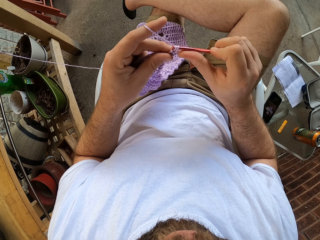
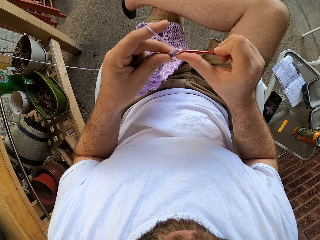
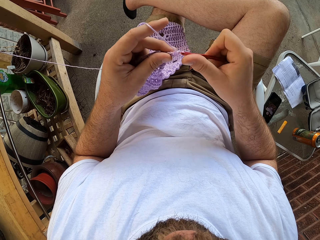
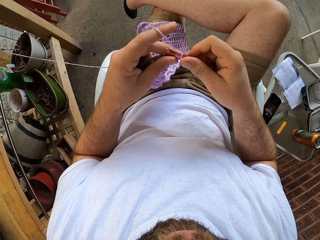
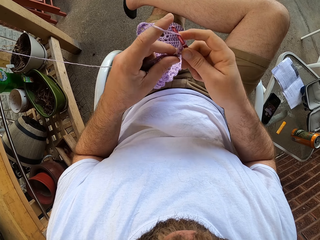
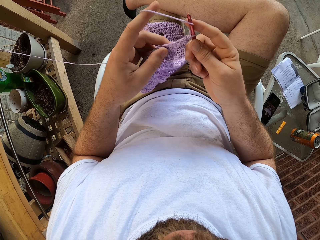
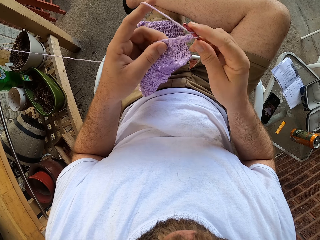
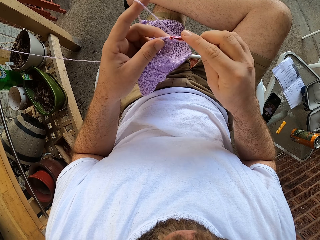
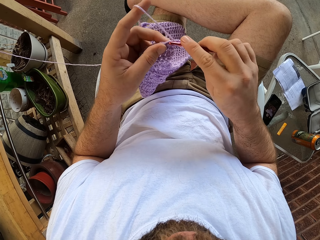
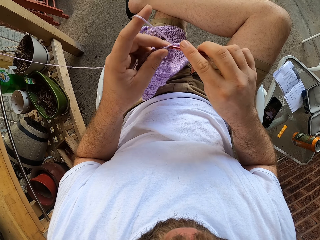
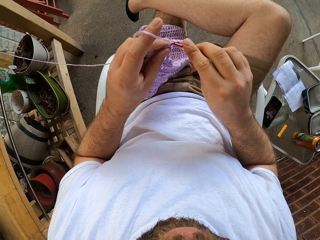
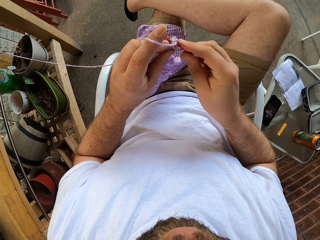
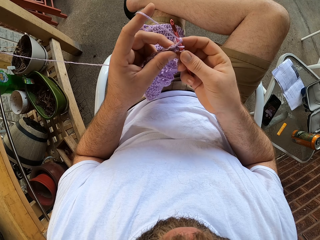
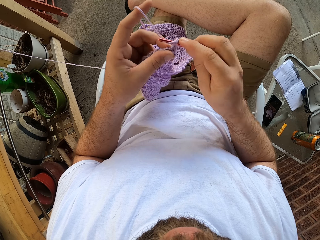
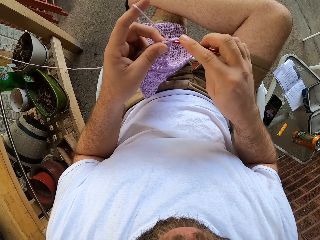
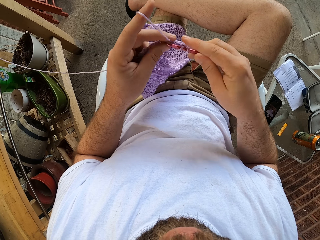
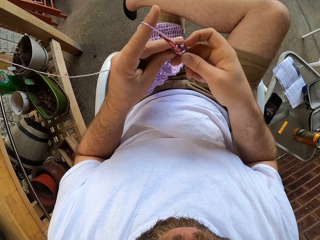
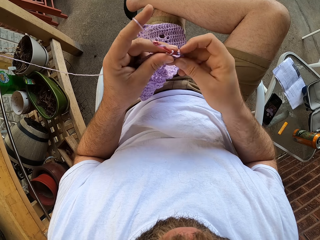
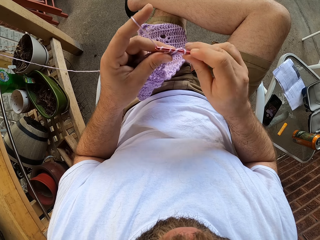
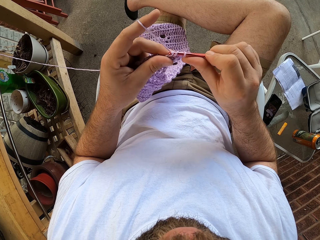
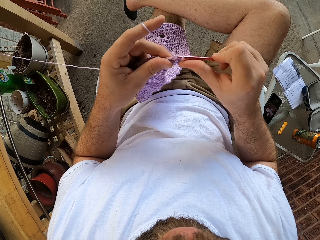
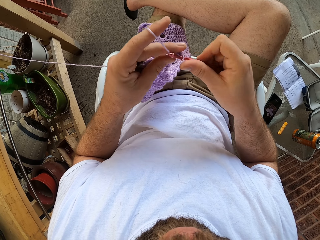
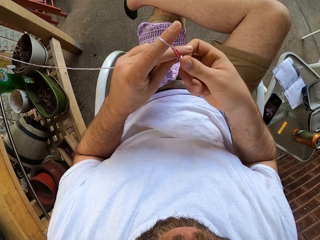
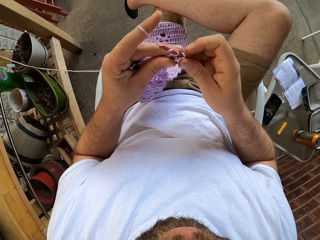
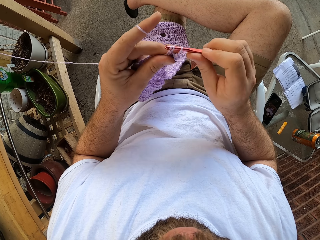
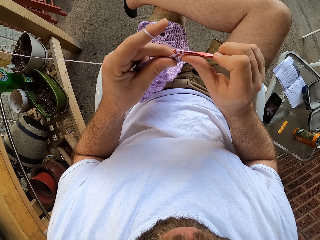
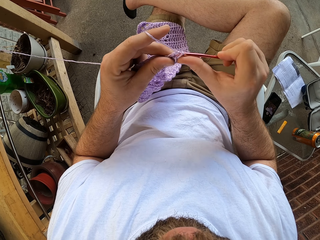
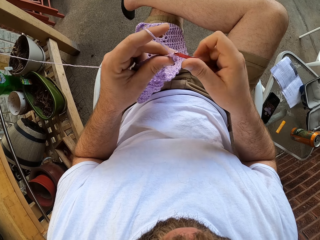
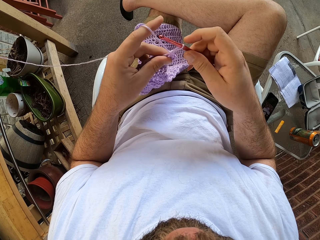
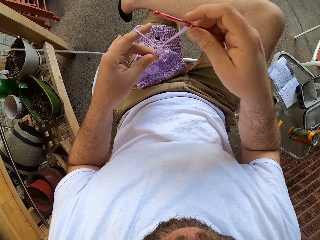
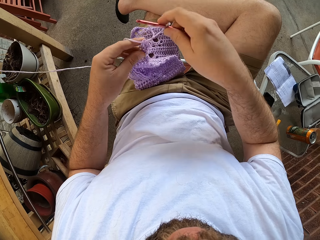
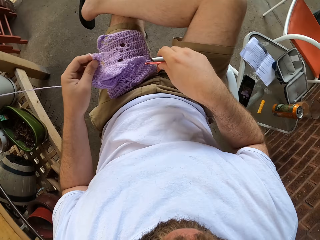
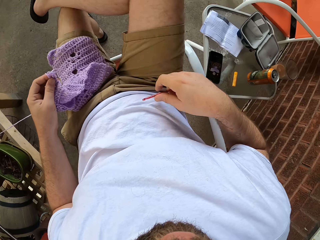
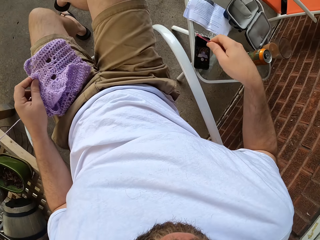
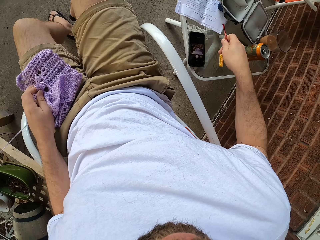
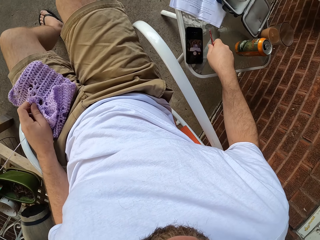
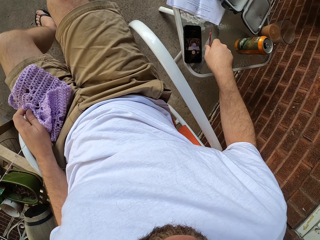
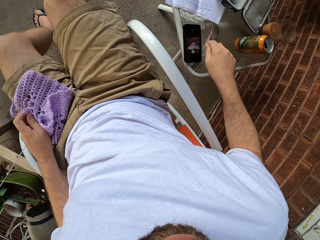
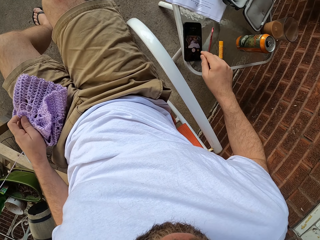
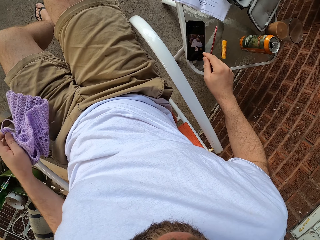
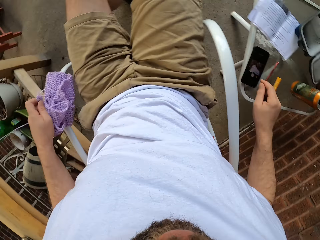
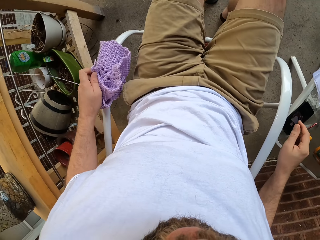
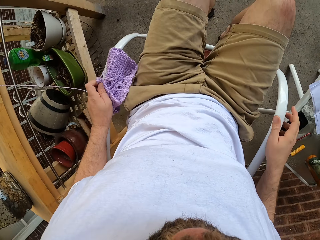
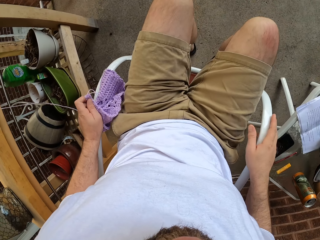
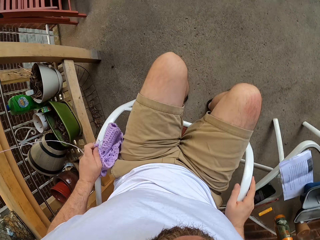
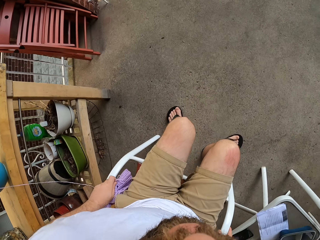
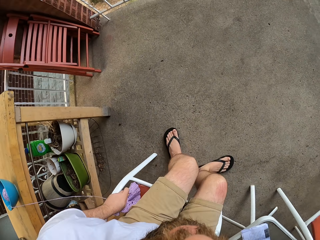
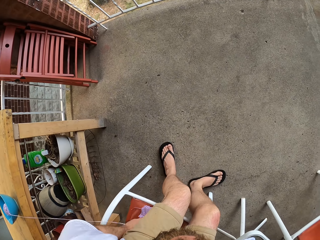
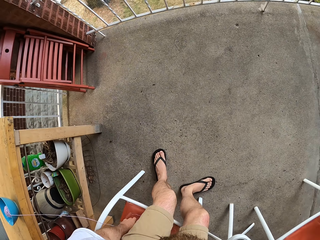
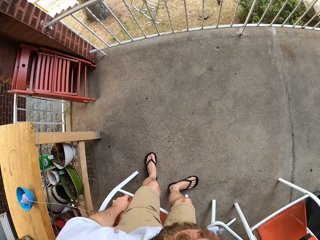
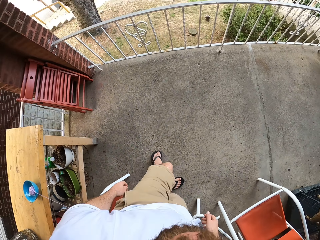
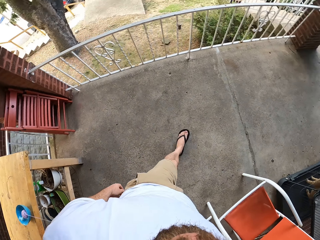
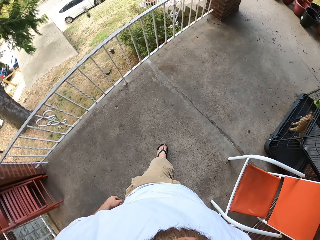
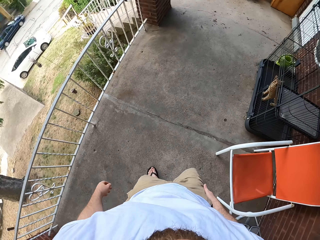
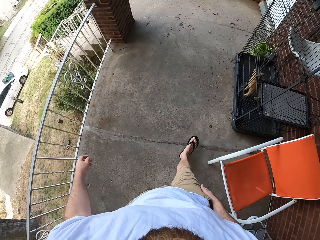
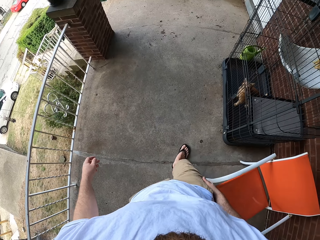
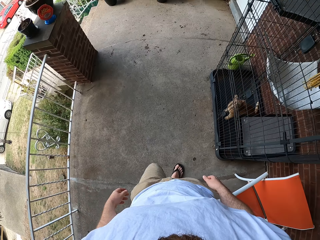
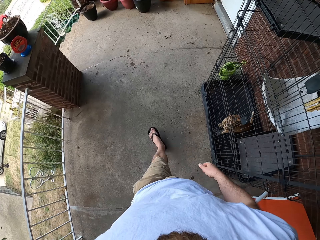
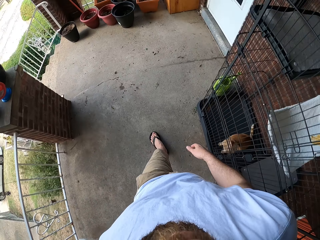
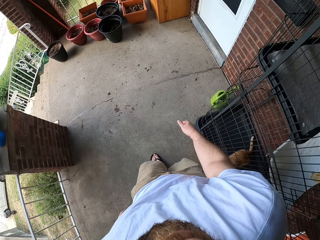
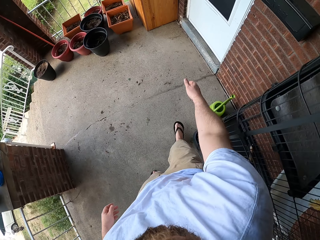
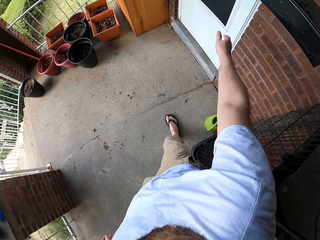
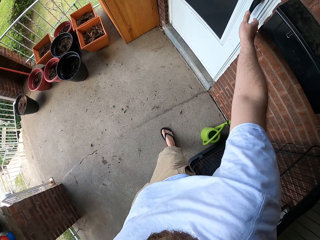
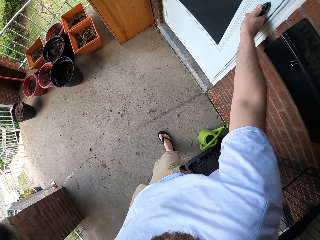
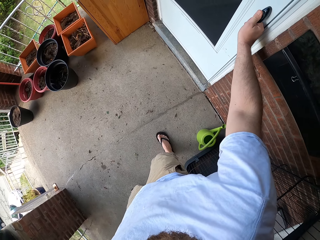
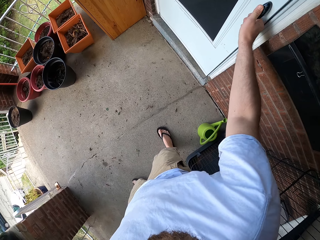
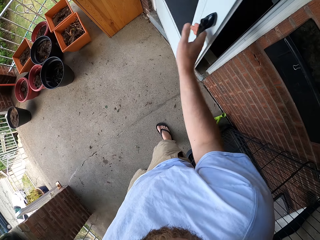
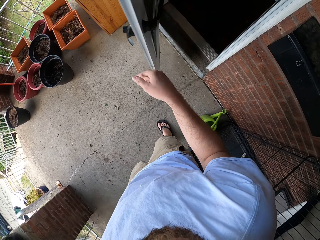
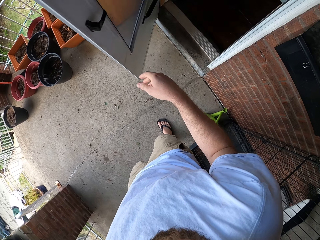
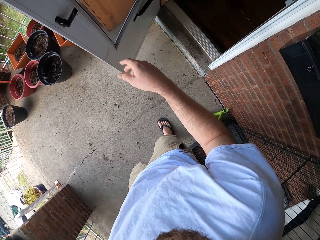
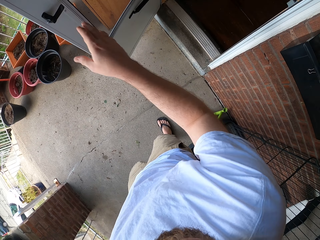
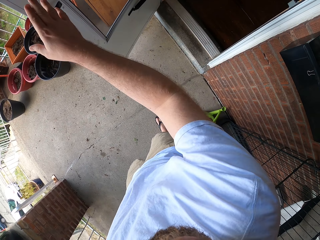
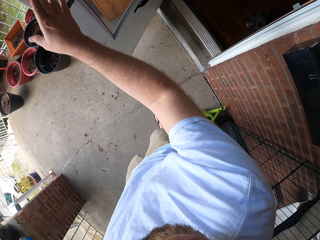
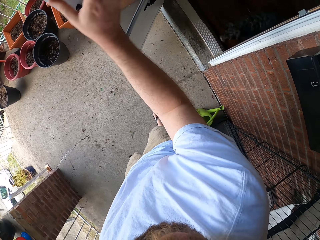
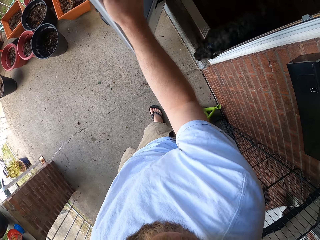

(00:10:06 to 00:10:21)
The camera wearer removes the hook needle from a yarn. He drops the knitting pin on a table with his right hand. He removes the knitted garment from his left leg with his left hand. He places the hook needle on a chair. He stands up from his chair. He holds the chair handles. He drops the knitted garment on his chair with his left hand. He moves towards a white door. He opens the white door for his dog with his right hand. He holds a door lock.

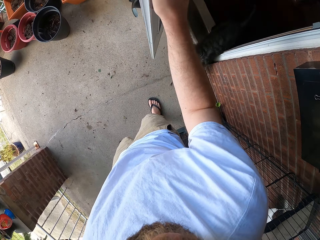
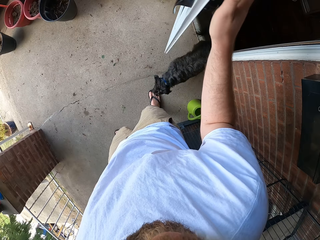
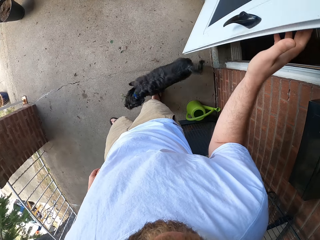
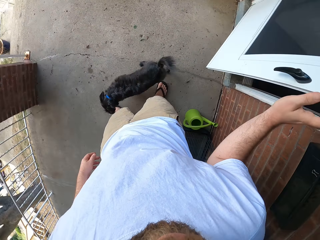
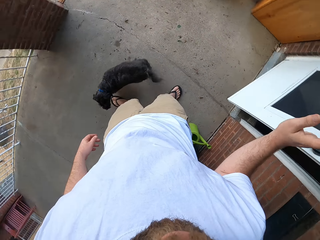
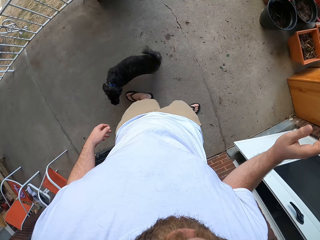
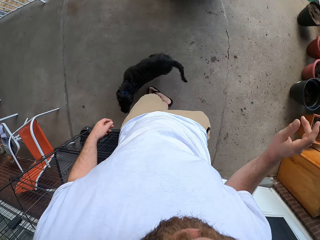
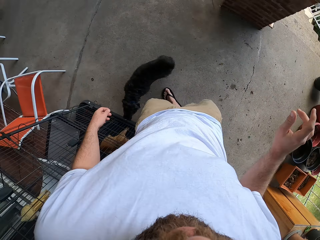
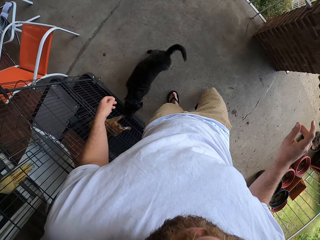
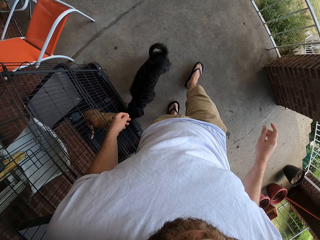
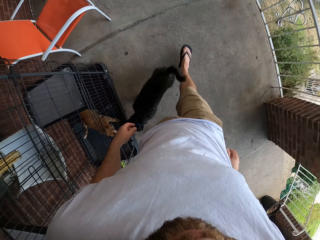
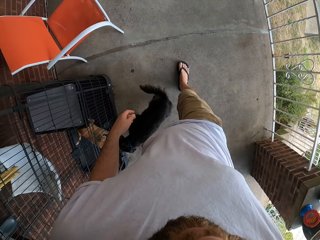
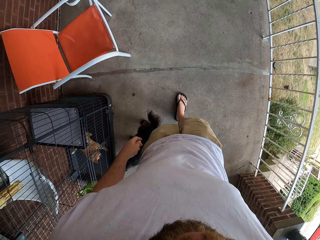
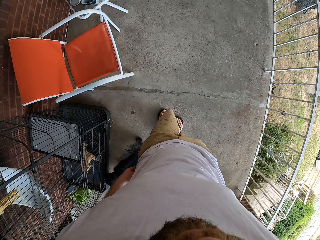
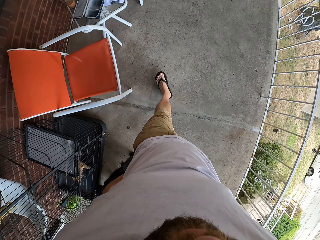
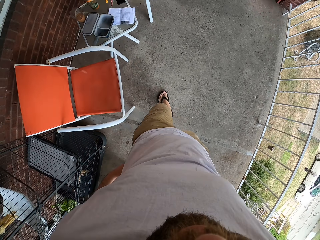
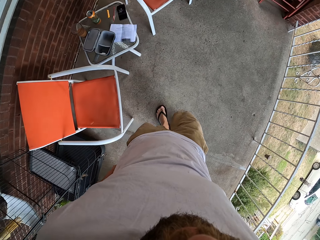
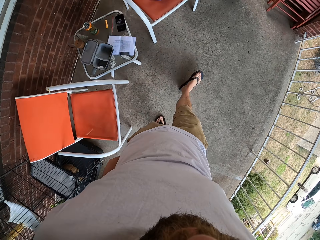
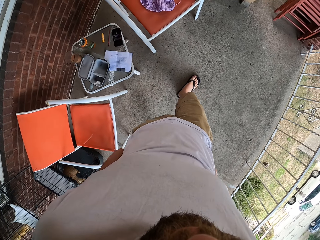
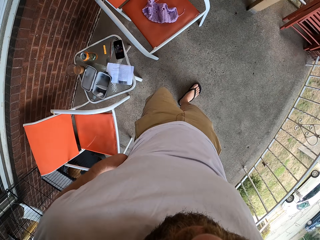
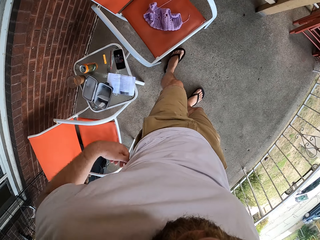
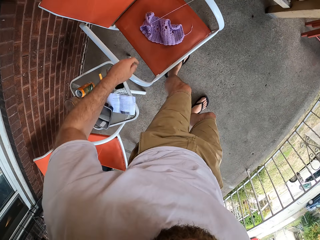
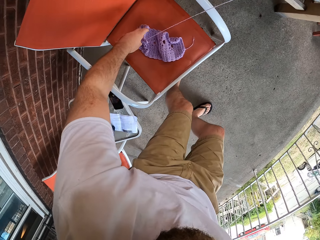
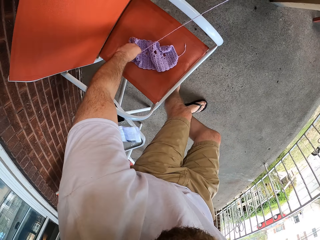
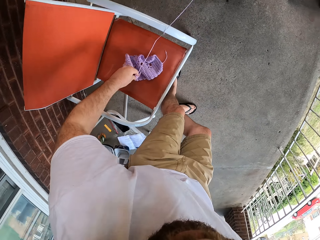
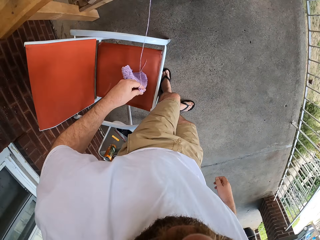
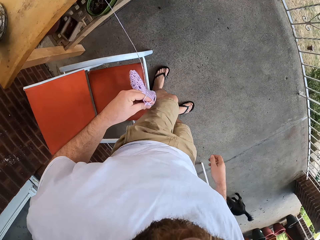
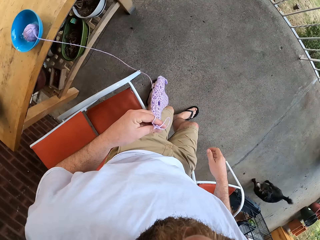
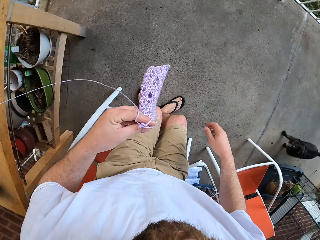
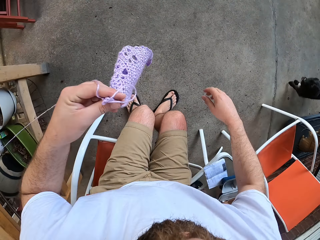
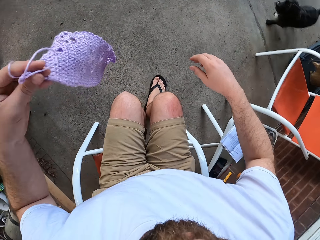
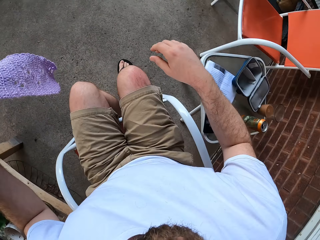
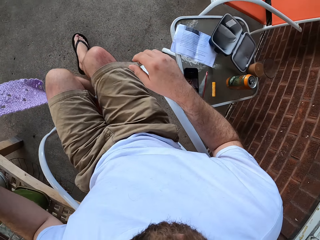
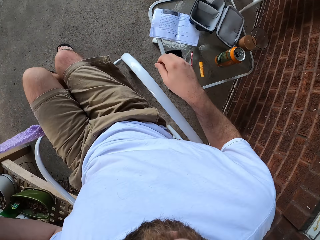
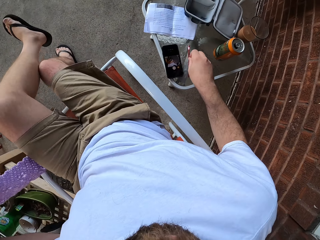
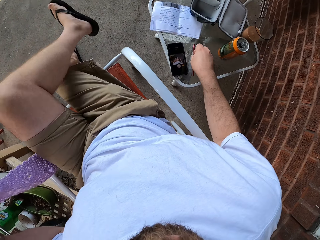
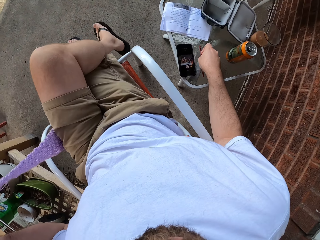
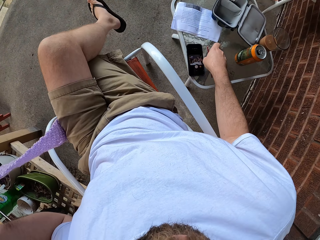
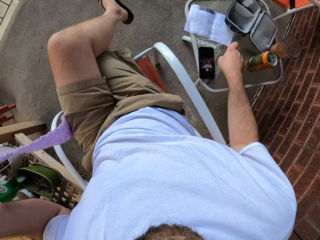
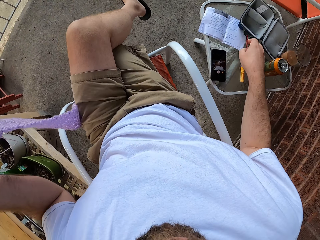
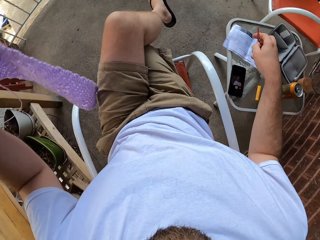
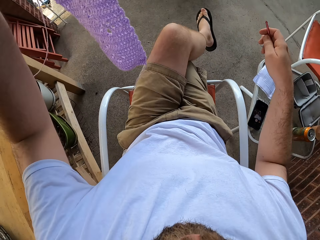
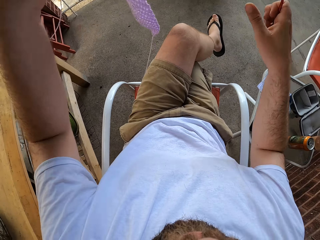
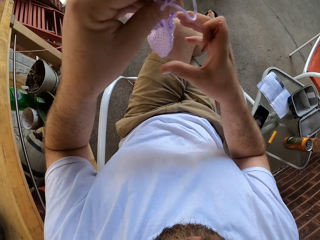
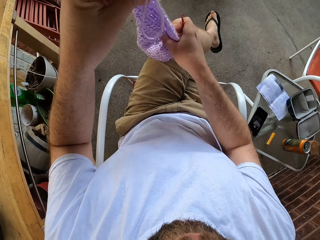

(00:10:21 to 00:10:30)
The camera wearer holds the door with his right hand. He withdraws his right hand from the white door. He returns to his chair. He turns to the right. He walks forward. He pulls his shorts. He picks up the knitted garment from his chair with his left hand. He sits on his chair. He crosses his legs. He picks up the knitting pin from the table with his right hand.
